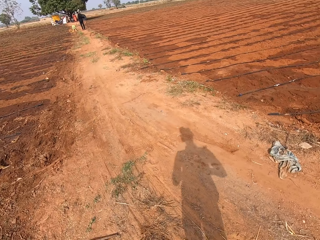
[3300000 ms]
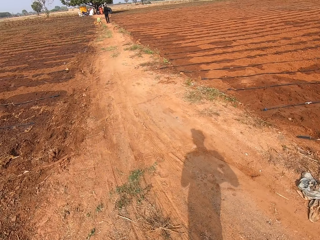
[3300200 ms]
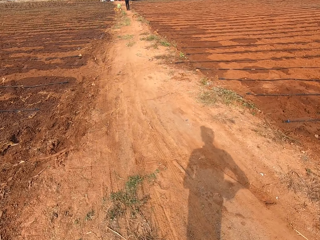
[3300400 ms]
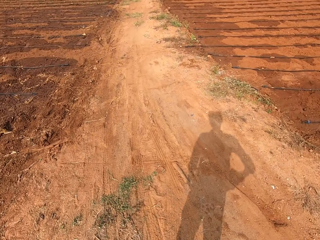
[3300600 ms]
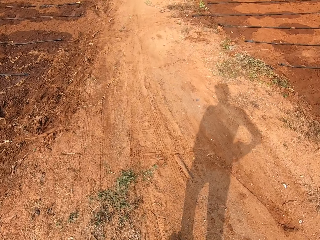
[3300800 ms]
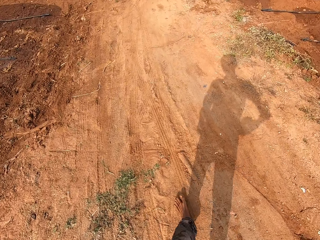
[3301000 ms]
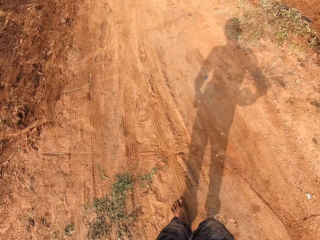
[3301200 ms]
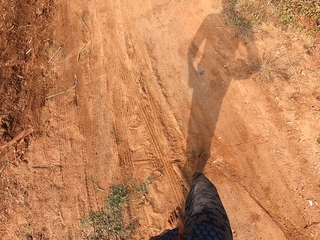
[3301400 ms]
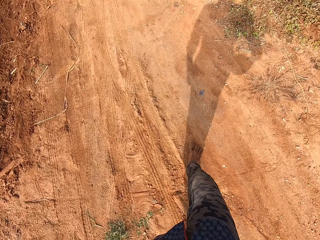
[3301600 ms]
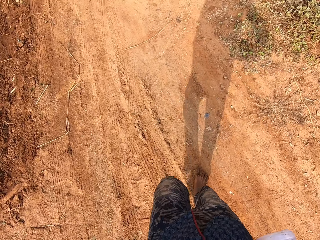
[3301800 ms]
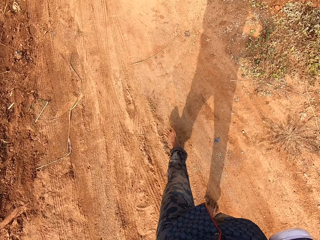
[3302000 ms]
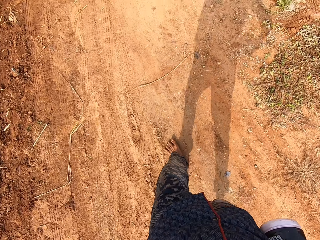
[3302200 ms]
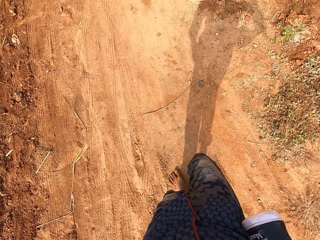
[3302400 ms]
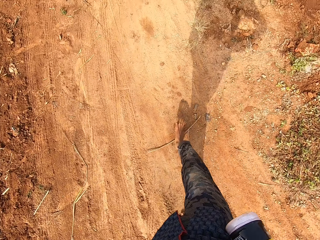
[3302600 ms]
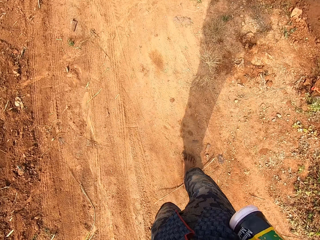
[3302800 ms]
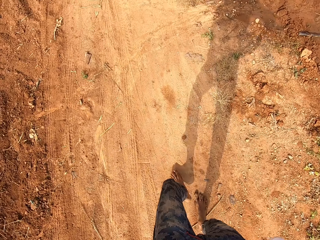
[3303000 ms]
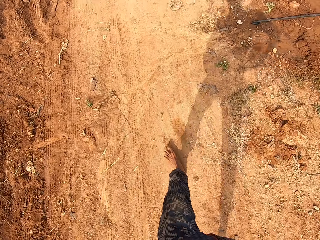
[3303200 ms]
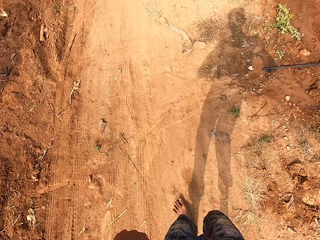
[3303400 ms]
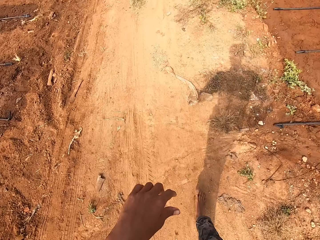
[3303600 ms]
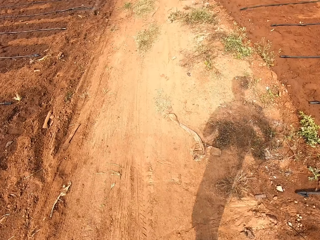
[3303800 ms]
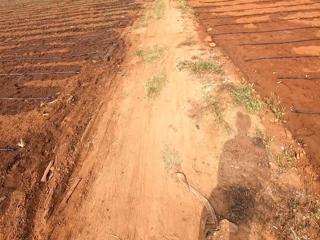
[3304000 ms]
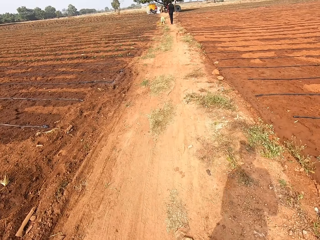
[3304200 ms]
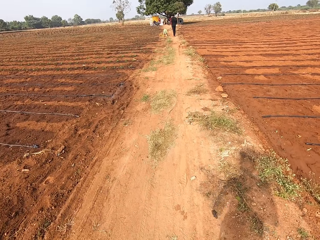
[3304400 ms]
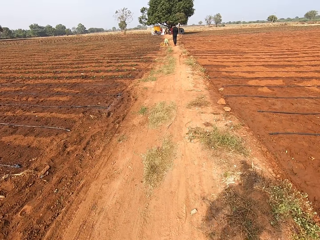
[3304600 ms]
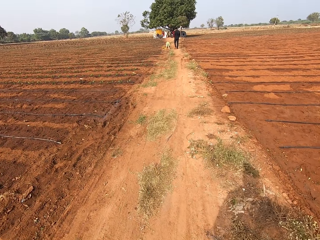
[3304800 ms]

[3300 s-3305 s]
The camera wearer walks along the path on the farm.

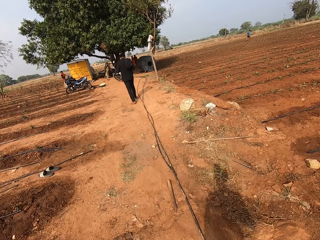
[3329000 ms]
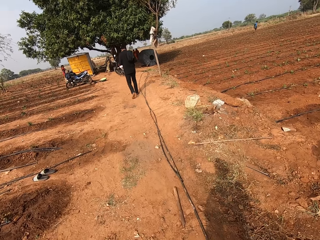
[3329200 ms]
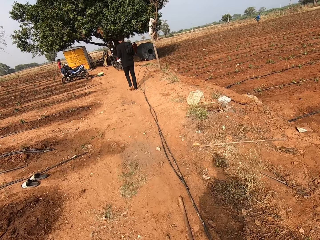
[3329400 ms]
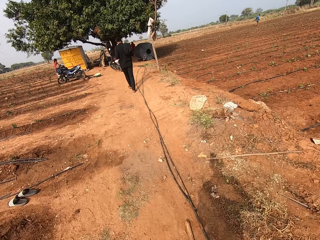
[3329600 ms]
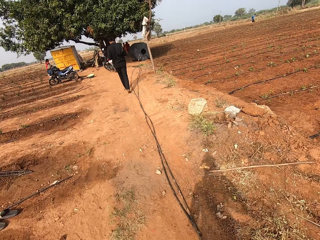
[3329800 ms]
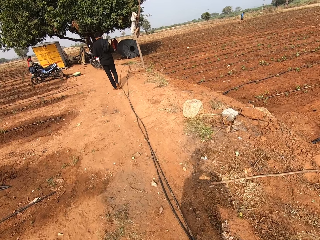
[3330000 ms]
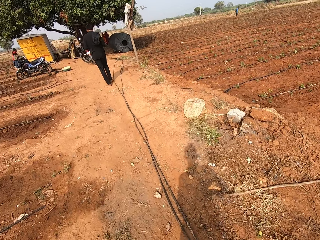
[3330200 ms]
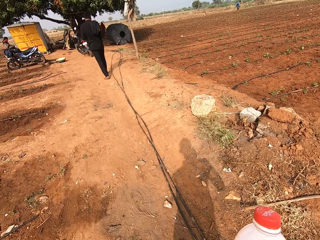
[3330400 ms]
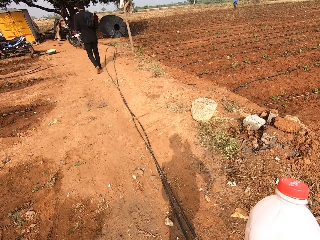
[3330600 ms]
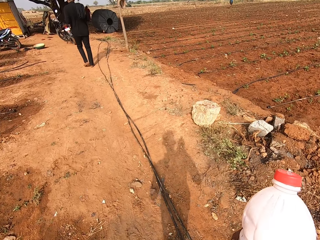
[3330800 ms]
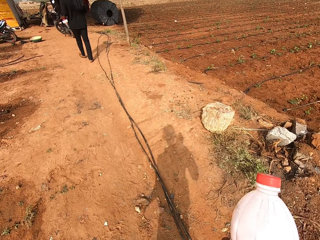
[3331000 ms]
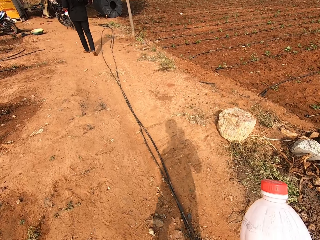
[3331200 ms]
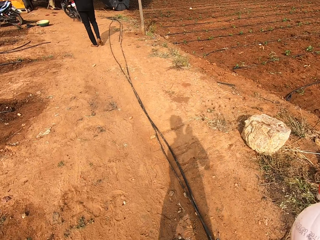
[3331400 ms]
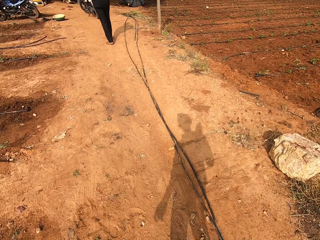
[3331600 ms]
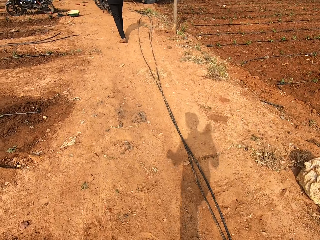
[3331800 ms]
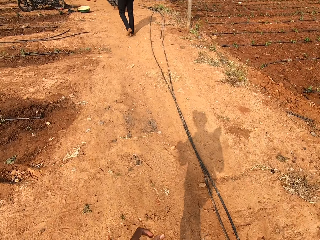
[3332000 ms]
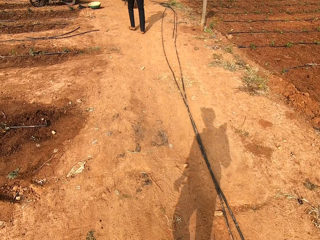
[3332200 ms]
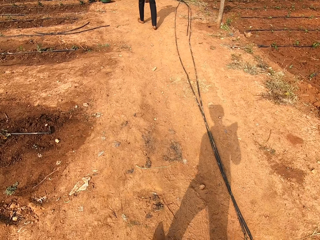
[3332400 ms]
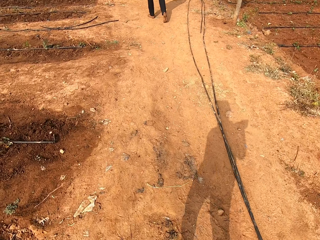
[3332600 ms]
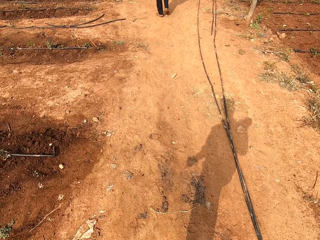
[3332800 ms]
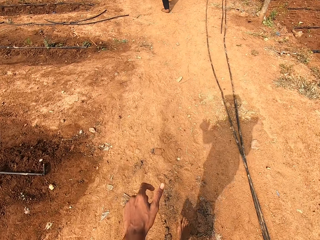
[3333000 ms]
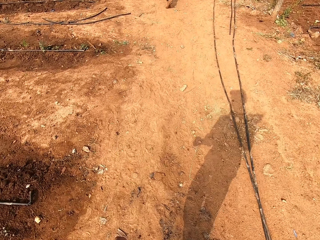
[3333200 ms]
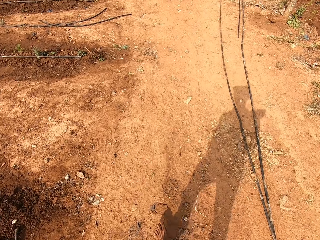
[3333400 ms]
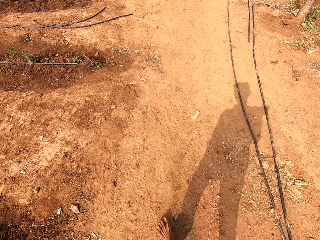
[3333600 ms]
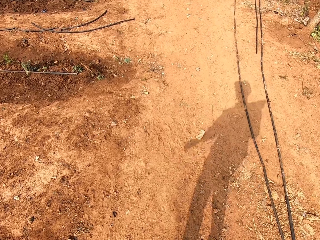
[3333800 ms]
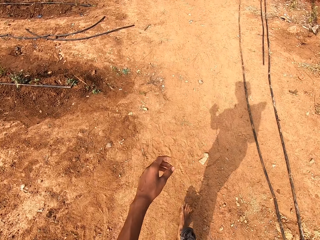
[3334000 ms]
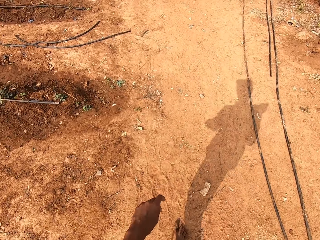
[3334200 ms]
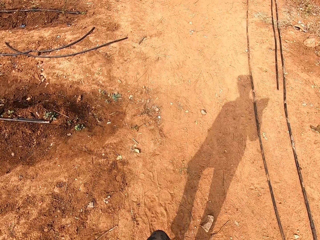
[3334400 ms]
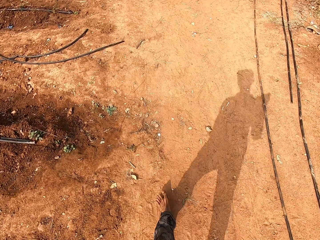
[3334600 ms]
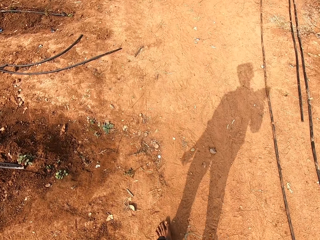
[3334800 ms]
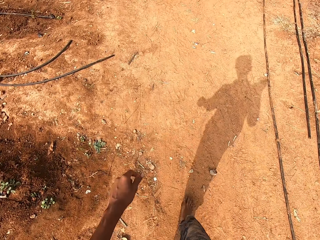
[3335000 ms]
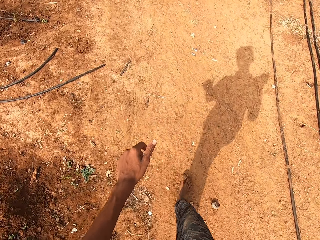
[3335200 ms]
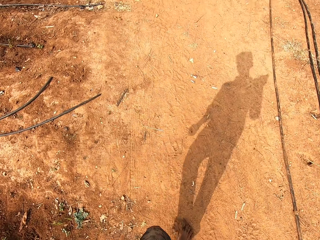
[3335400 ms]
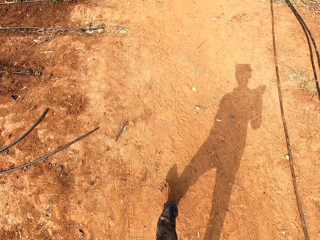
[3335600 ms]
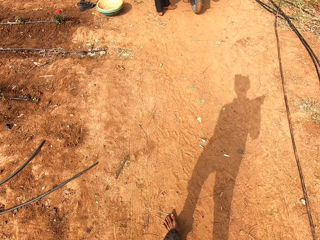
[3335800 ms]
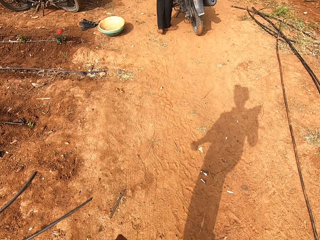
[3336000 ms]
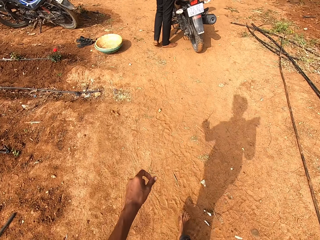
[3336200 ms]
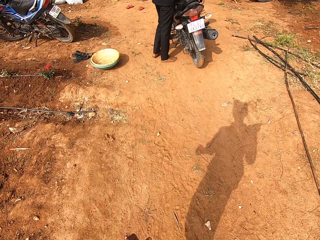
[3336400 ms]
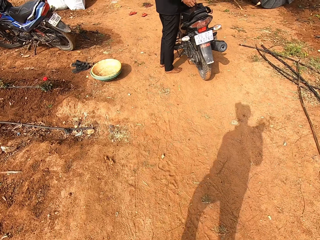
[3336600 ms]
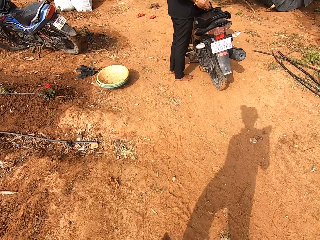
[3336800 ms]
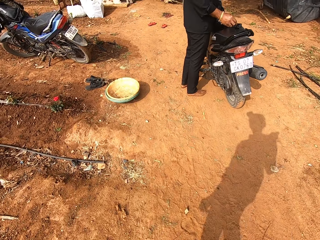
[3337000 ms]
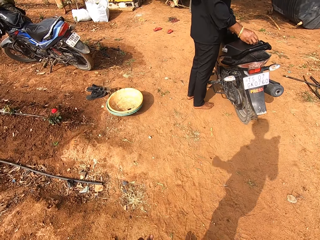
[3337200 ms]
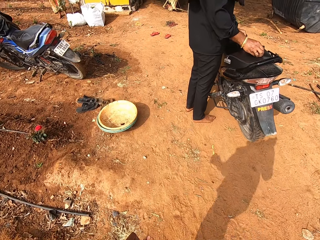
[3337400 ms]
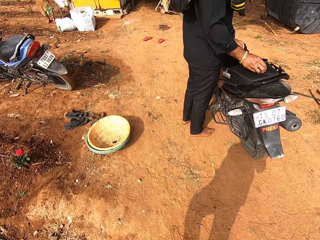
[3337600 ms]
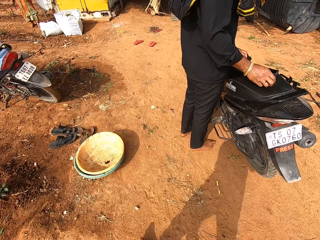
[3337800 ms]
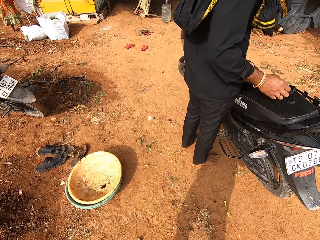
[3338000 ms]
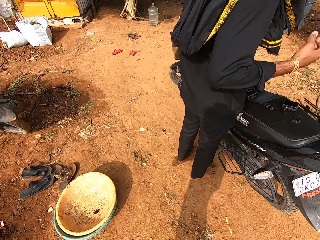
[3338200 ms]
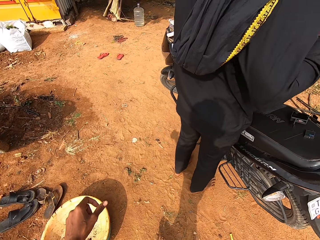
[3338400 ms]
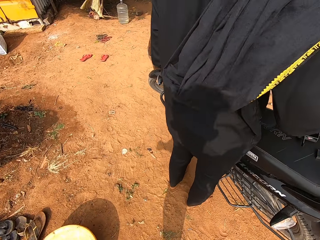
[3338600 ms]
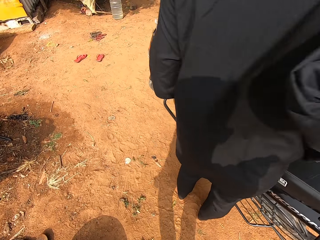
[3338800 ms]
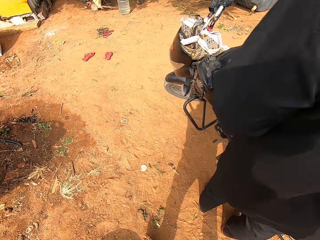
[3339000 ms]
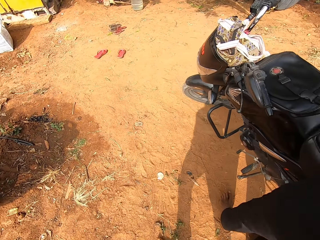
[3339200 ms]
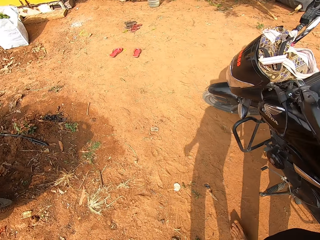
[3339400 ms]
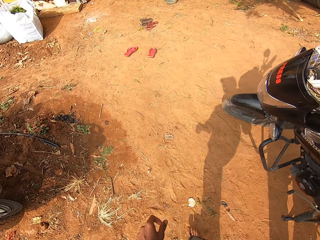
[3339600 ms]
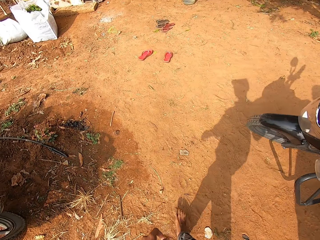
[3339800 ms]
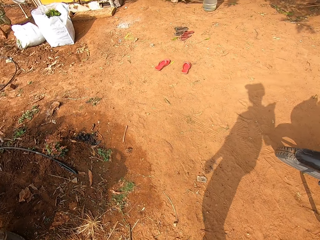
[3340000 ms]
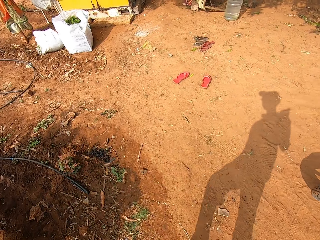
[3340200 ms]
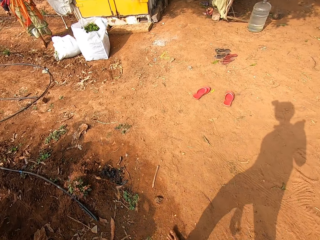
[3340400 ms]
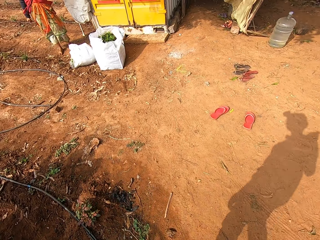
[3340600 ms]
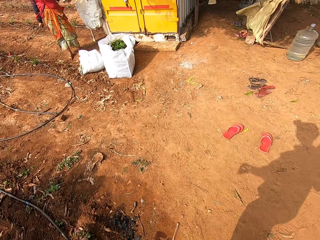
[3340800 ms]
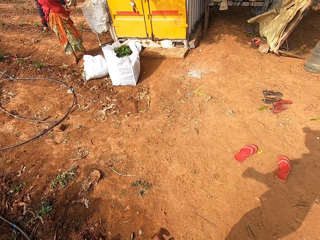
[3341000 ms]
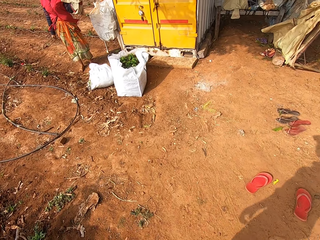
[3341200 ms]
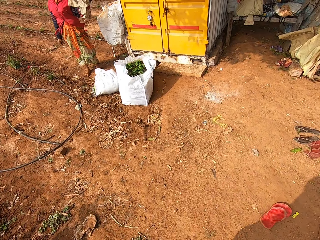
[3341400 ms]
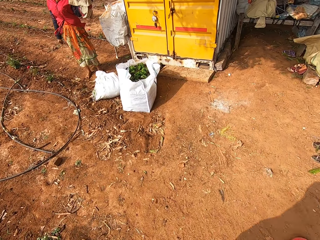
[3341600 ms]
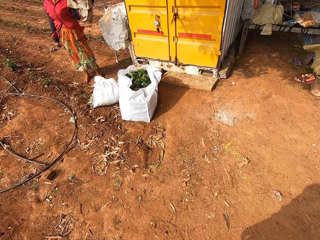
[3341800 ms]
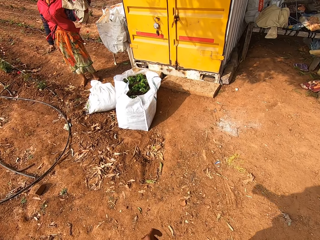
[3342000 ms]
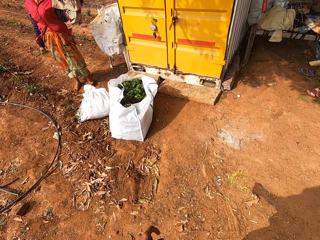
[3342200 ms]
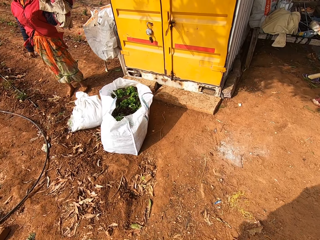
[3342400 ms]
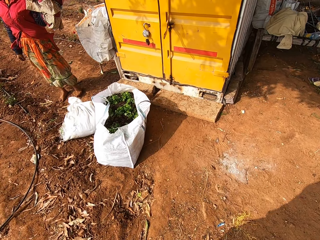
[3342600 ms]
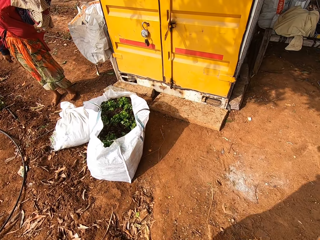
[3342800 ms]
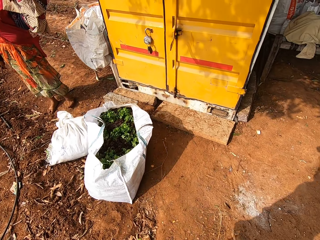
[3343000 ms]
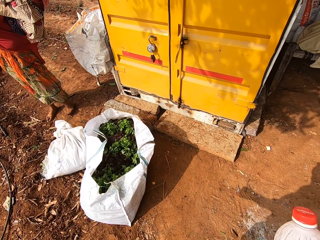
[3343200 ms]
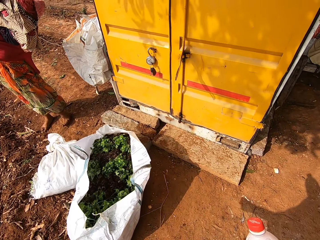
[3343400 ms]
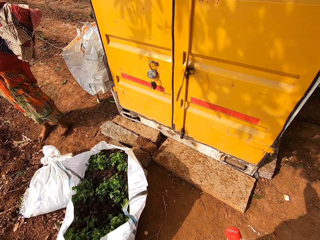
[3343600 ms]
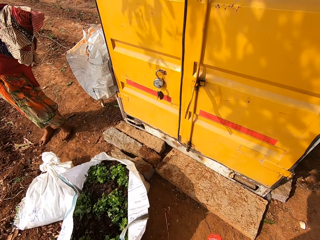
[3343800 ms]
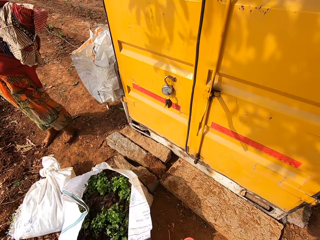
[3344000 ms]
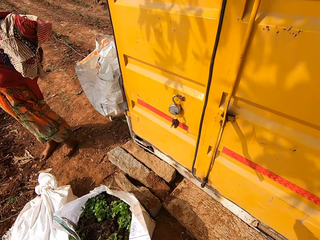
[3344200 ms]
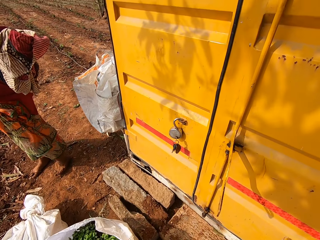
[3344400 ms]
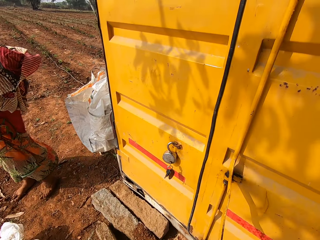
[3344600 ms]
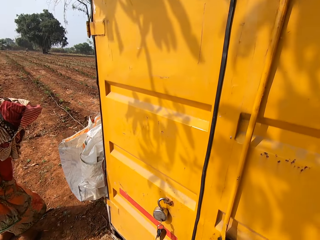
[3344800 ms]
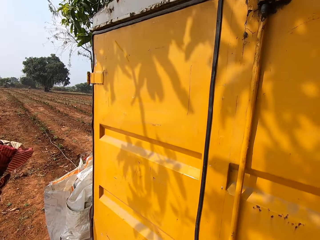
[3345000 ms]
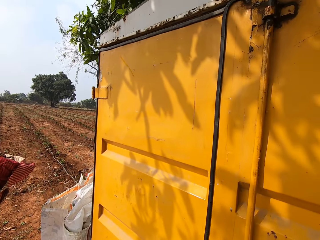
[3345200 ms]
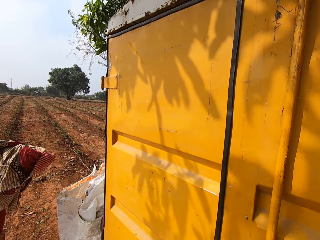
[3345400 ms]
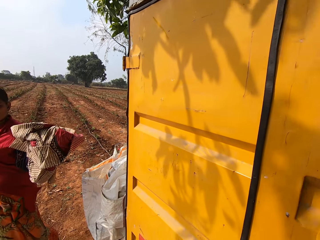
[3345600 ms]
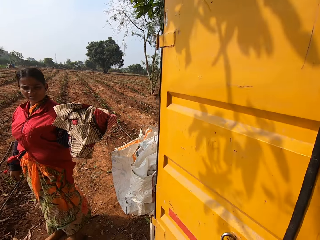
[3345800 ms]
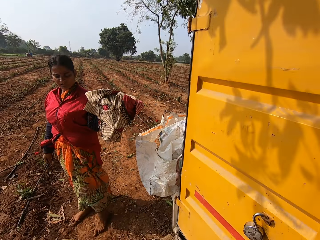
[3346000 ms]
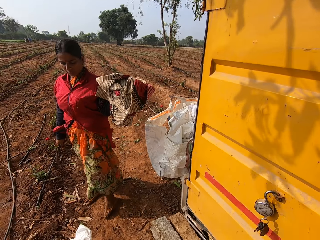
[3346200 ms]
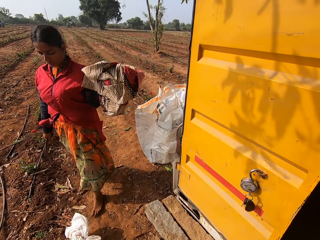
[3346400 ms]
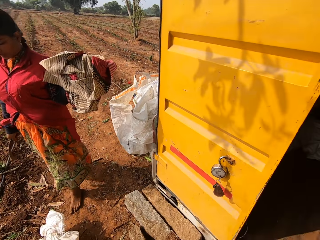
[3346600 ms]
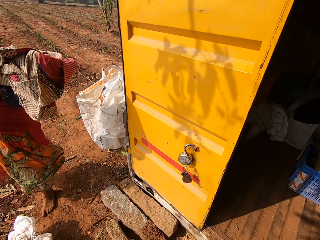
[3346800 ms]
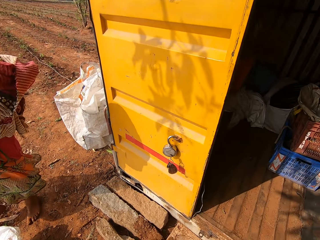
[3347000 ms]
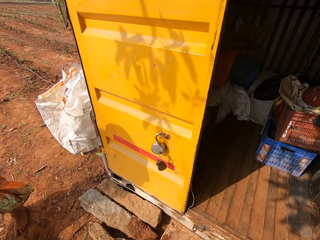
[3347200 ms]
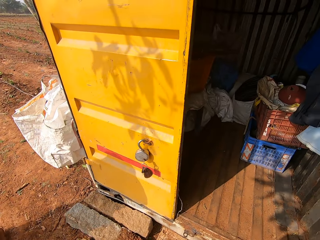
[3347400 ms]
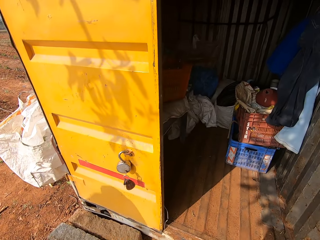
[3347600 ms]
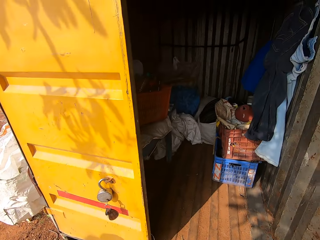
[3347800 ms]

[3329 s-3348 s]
The camera wearer holds the bottle with his right hand. A man holds a motorcycle on the farm with both hands. The camera wearer converses with a woman and the man. He walks past the man. He walks towards a storage house on the farm. The woman holds some clothes in her left hand. The camera wearer opens the storage house with his right hand.
